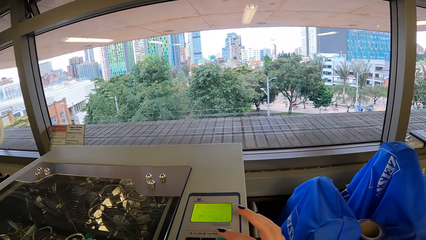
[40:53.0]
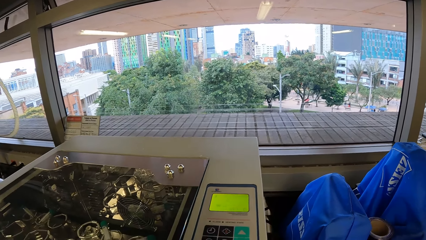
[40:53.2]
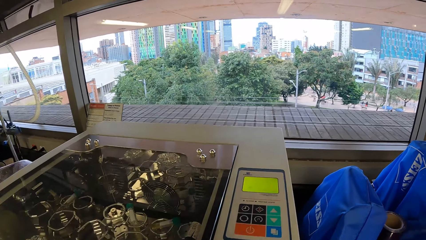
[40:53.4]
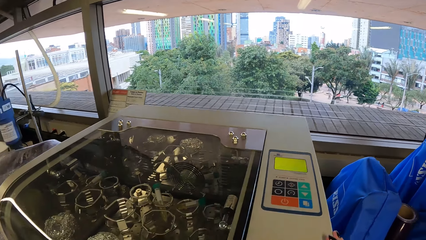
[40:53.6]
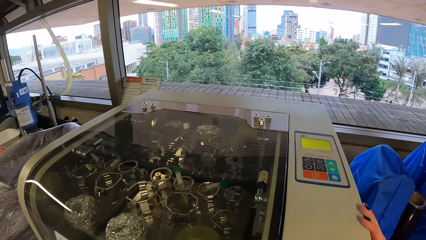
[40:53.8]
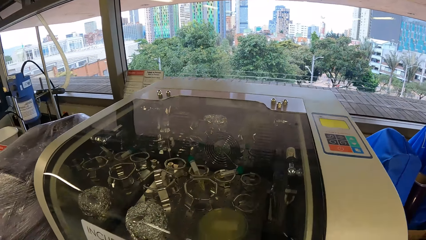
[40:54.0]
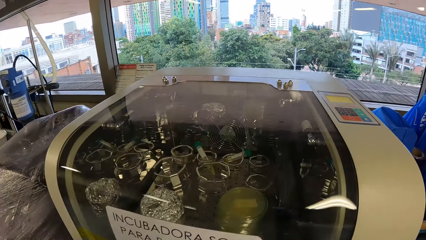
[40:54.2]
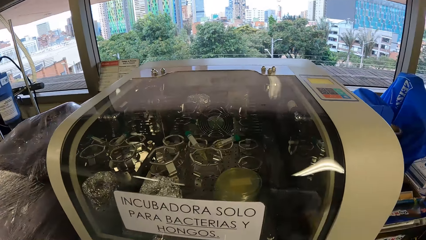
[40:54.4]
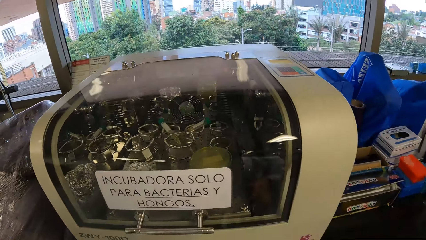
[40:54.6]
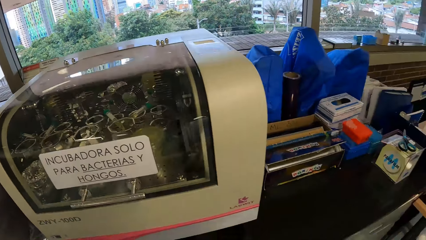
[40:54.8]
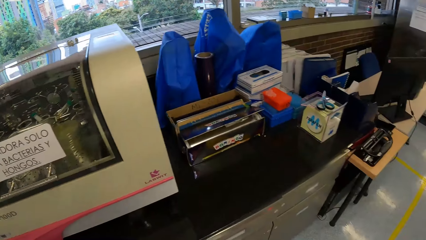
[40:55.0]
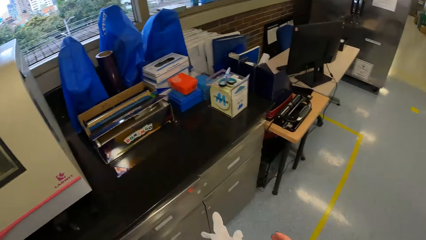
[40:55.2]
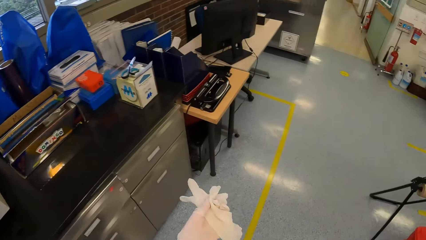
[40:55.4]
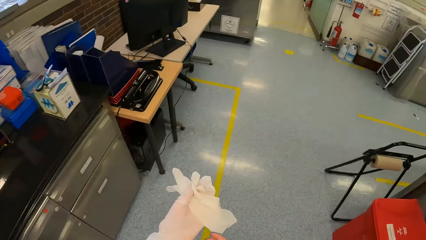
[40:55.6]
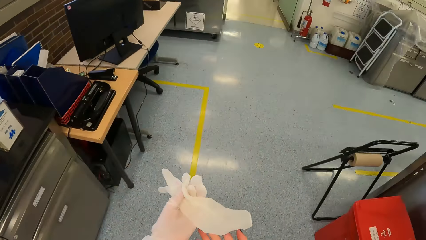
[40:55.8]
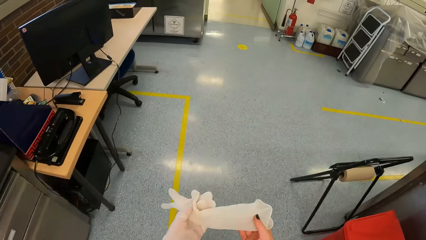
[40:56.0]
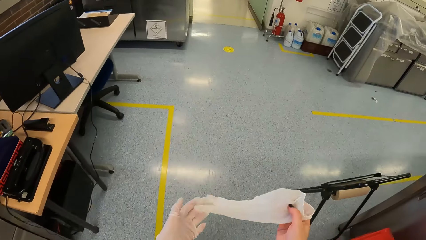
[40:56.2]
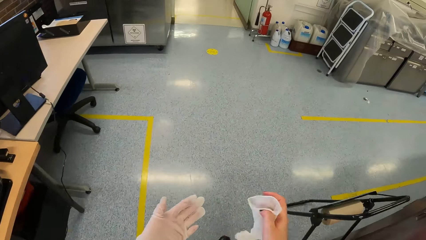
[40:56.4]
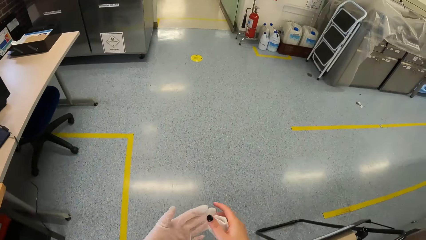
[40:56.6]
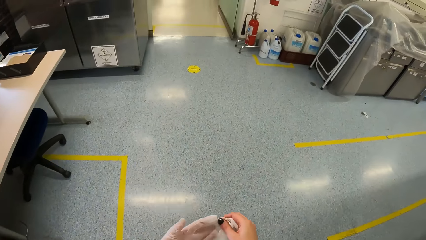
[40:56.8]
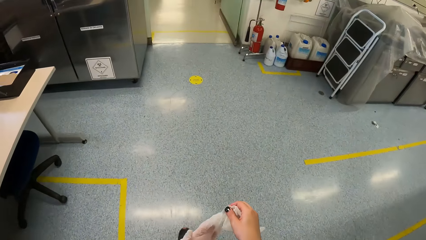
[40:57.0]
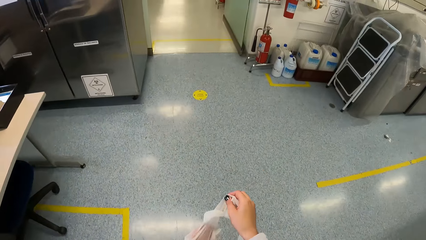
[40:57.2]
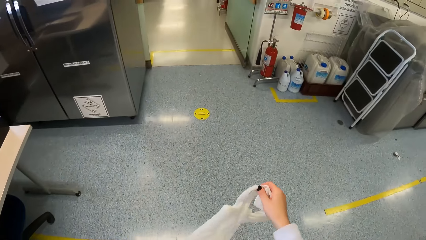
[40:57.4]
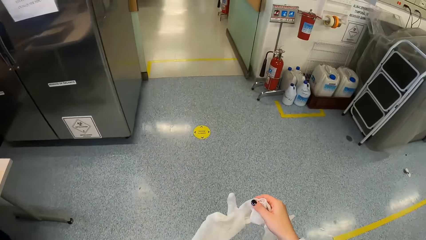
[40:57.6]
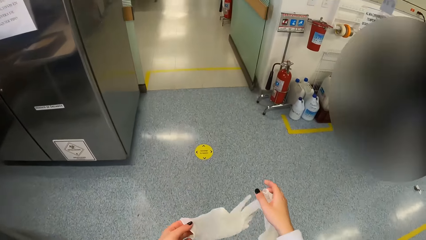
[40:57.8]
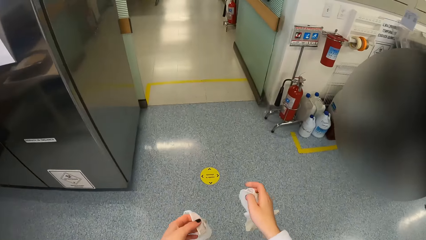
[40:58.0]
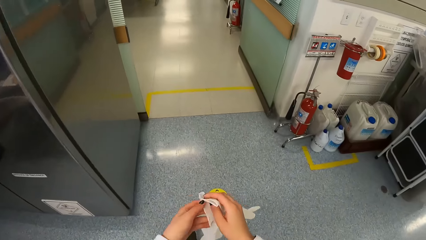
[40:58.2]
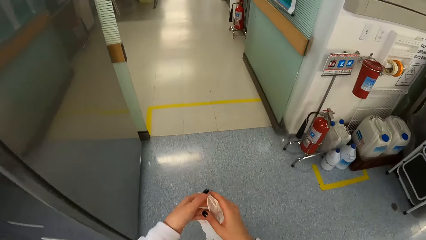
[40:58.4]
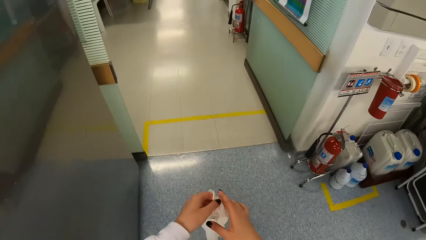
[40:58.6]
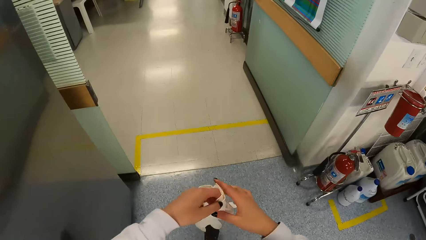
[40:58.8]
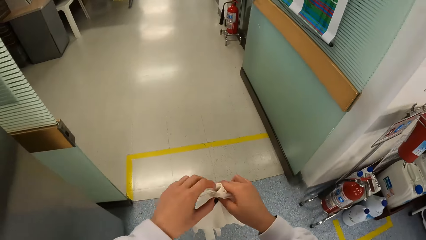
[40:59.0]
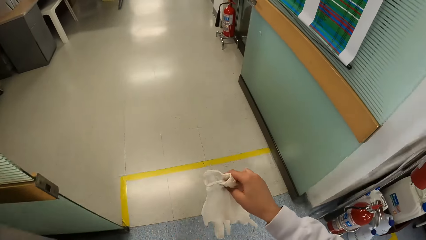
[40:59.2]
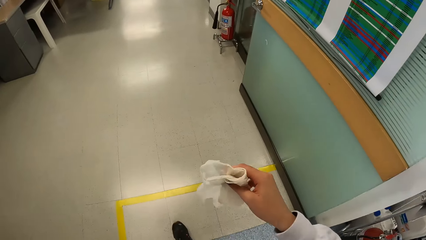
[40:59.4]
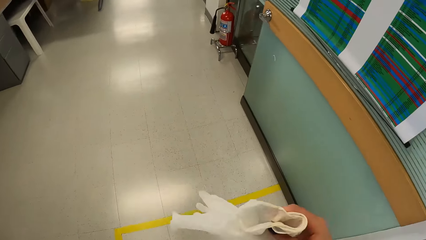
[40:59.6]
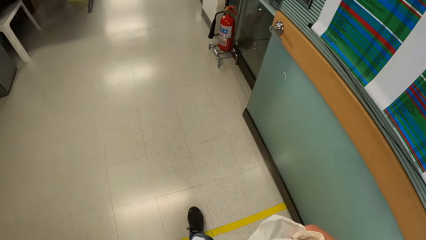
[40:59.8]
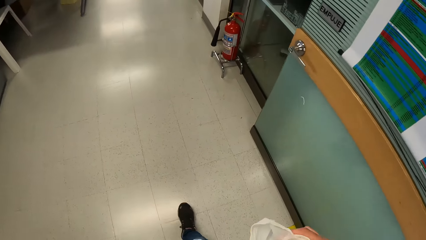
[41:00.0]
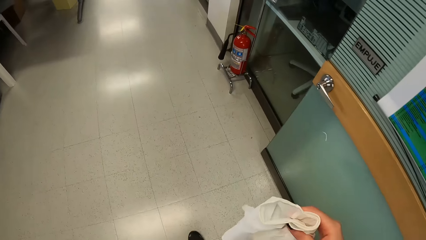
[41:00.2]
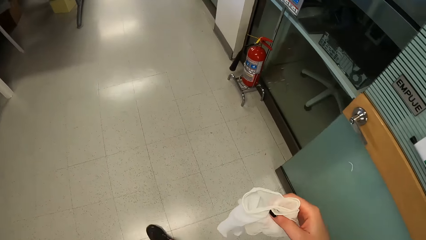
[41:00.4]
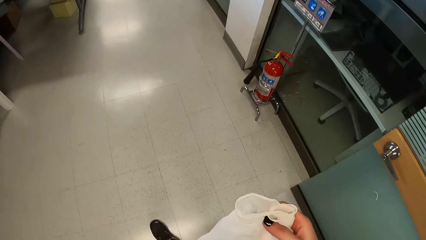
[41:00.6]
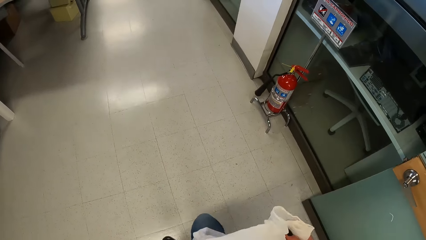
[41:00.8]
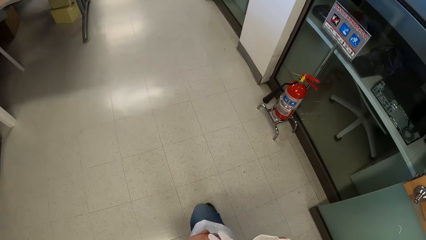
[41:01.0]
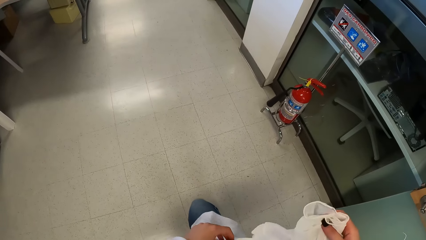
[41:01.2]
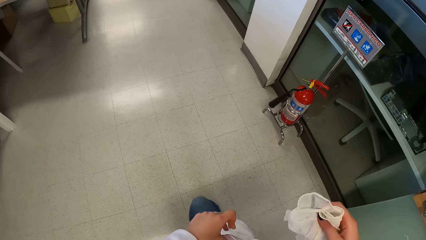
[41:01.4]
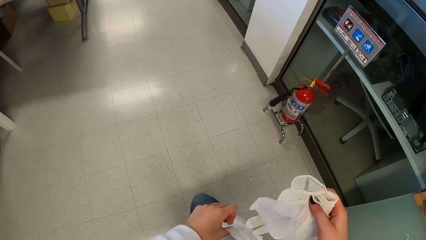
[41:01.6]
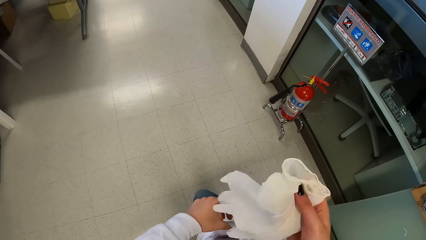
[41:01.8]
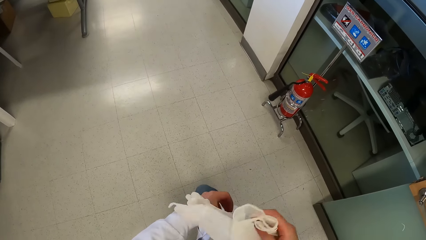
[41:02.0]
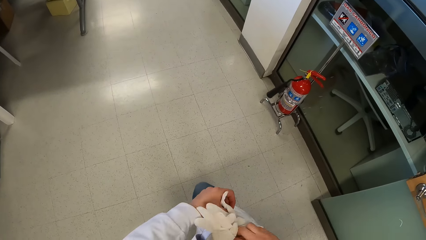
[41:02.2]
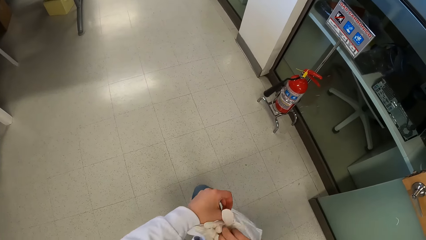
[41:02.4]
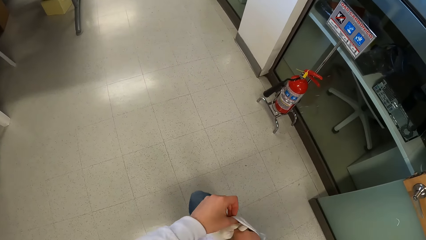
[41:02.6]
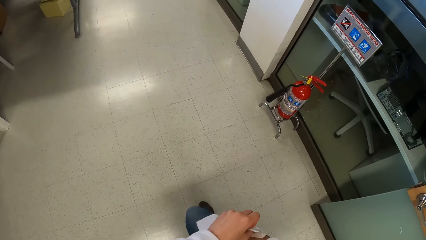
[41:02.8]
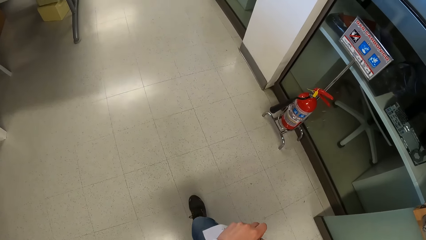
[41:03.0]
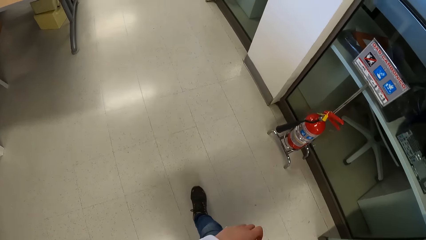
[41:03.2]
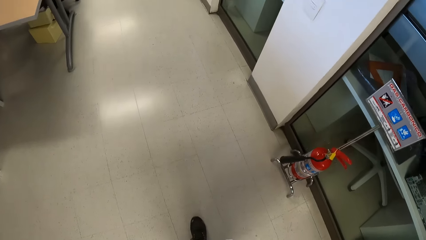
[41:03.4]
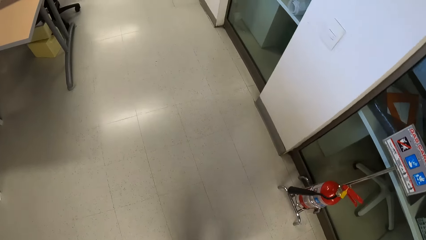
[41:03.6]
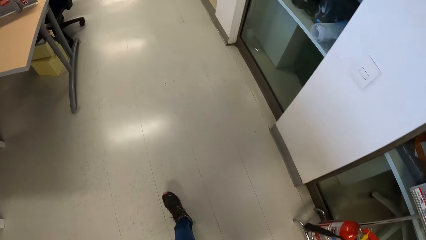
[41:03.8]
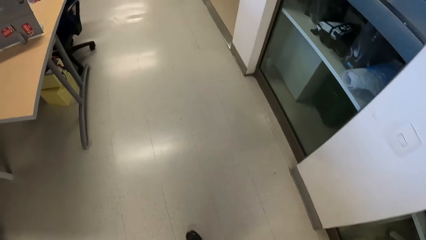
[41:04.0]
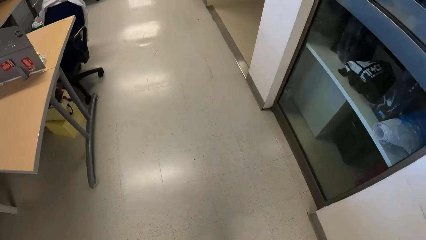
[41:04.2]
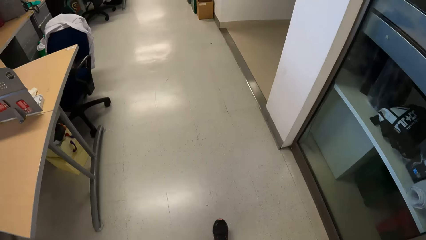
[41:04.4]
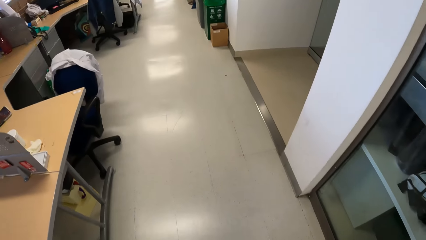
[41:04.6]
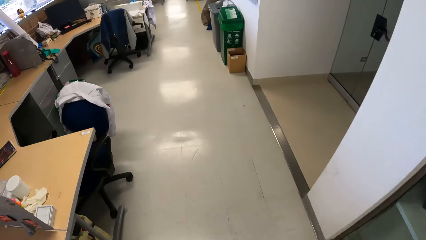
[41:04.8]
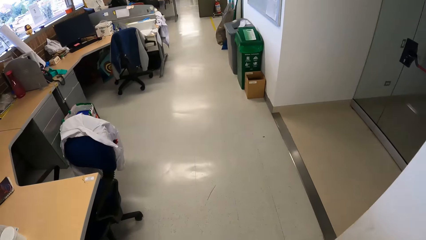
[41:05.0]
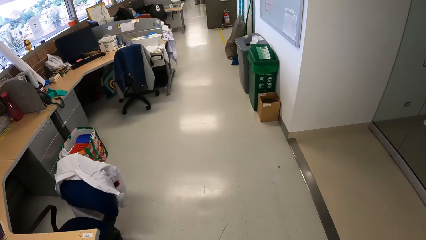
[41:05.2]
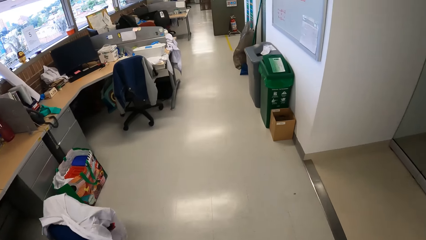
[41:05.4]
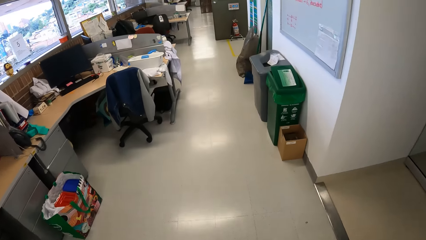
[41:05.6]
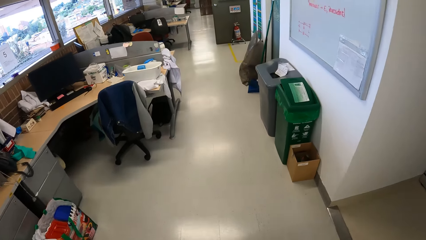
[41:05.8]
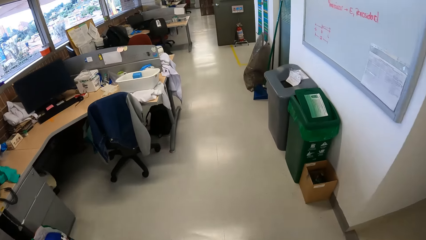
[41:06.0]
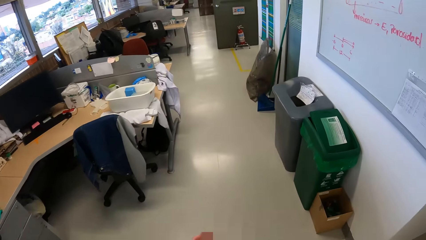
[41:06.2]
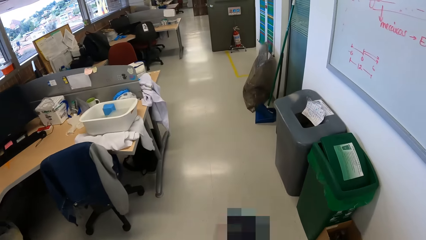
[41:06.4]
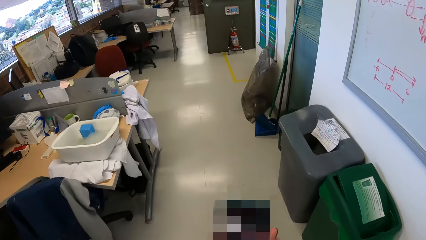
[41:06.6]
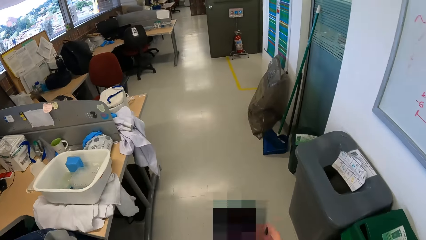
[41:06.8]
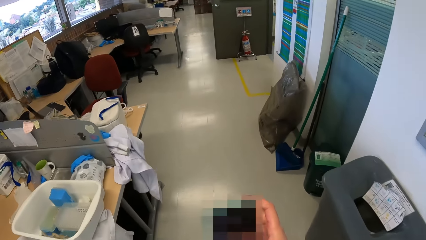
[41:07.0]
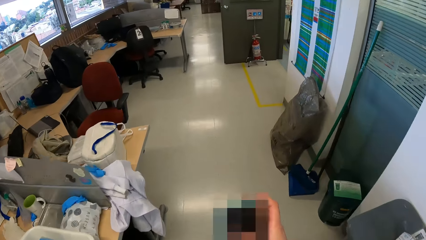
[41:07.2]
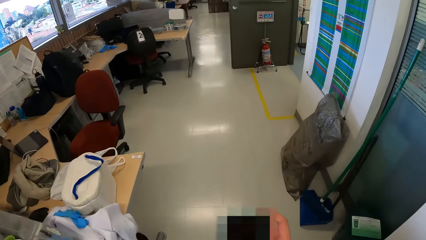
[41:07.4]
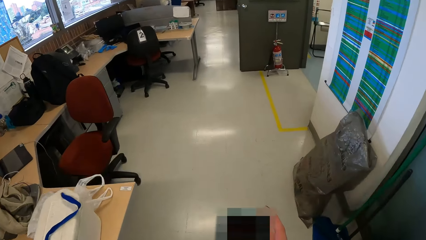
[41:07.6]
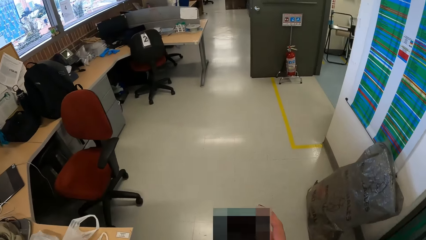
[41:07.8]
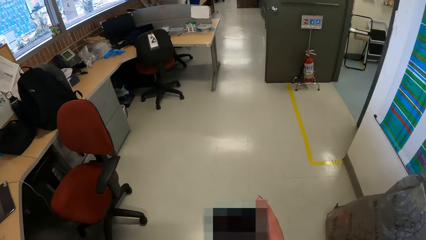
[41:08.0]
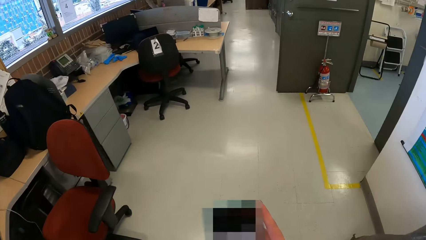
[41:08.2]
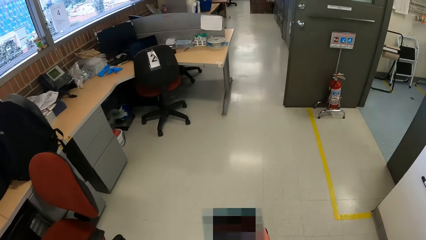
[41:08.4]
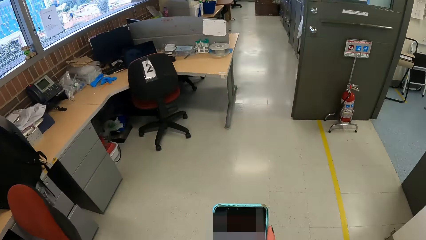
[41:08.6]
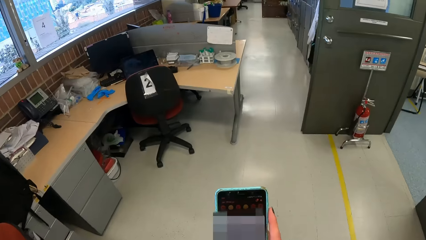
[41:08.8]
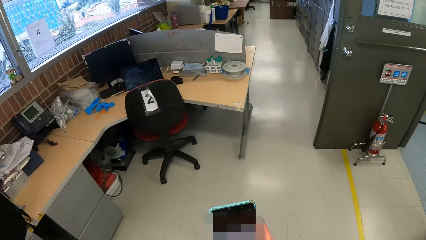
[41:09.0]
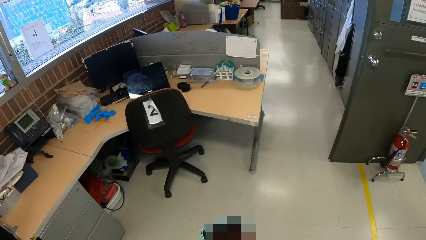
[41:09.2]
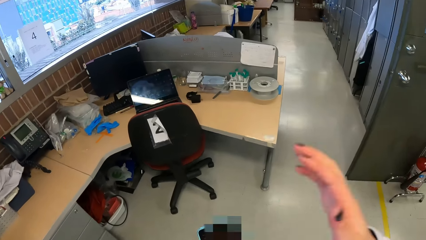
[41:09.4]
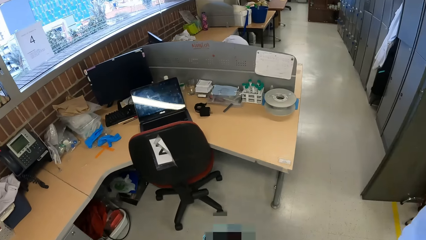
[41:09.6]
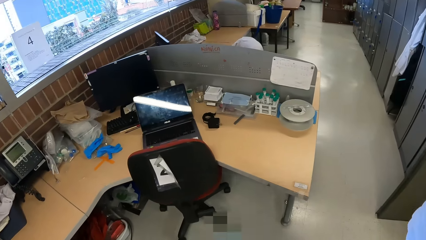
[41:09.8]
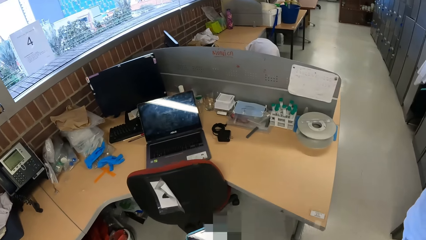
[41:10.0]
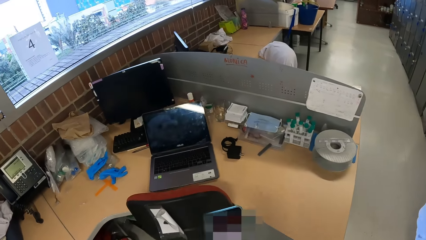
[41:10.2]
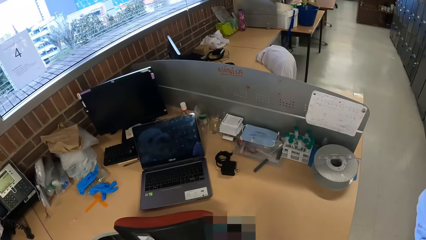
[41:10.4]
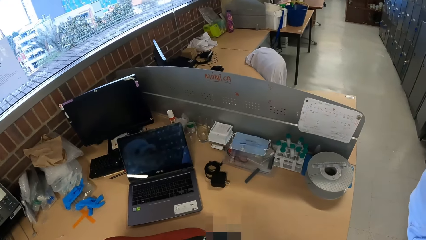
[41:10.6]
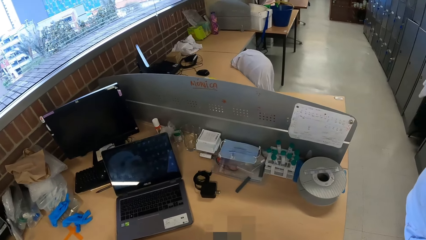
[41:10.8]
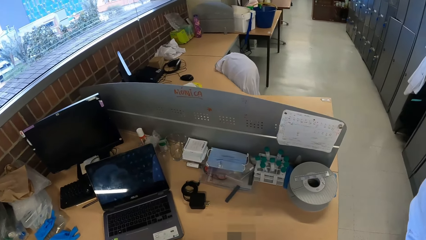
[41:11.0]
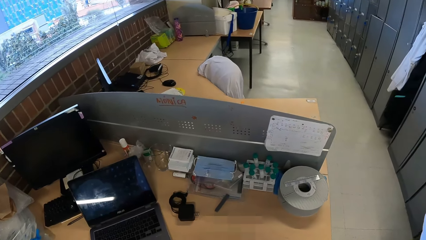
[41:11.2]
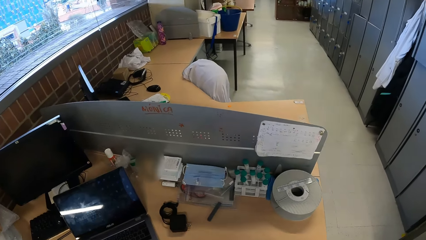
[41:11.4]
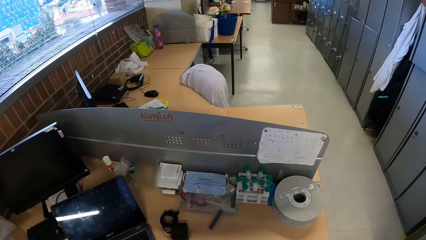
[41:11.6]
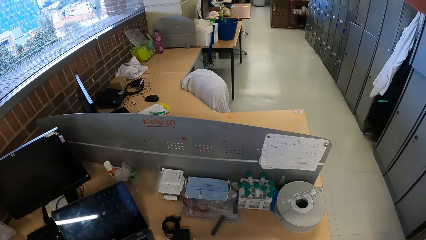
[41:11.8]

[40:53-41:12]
The camera wearer moves away from the incubator to a table. He holds a glove in his right hand. He removes a medical glove in his left hand with his right hand. He walks around. He holds both gloves in his right hand. He opens his coat's pocket with his left hand. He drops the gloves in his right hand in the coat's pocket. He walks around. He operates a phone with his right hand. He touches his head with his right hand. He raises the hand.
